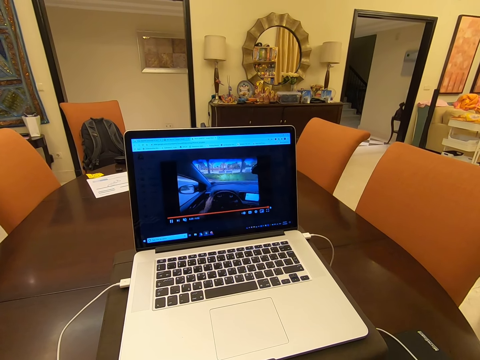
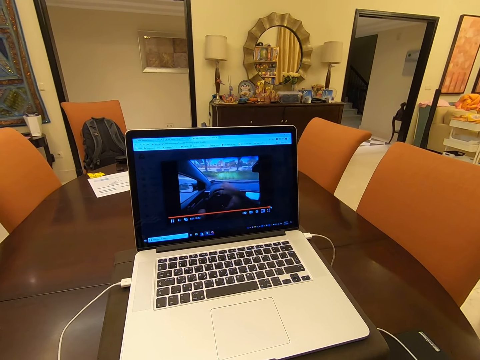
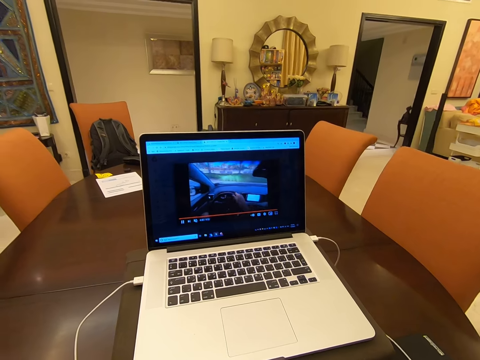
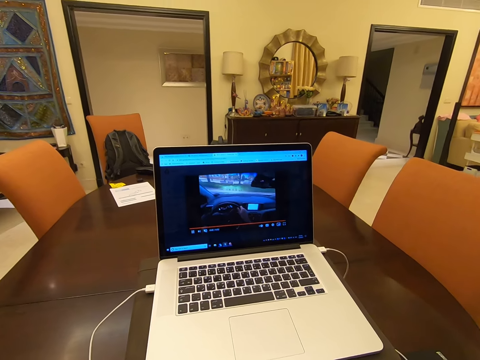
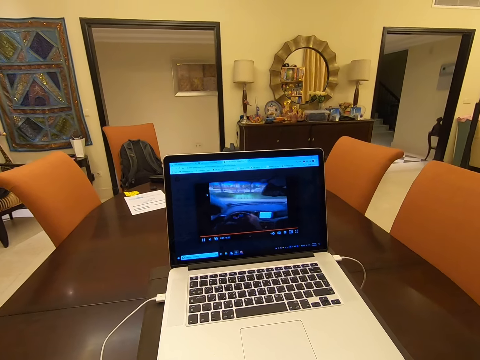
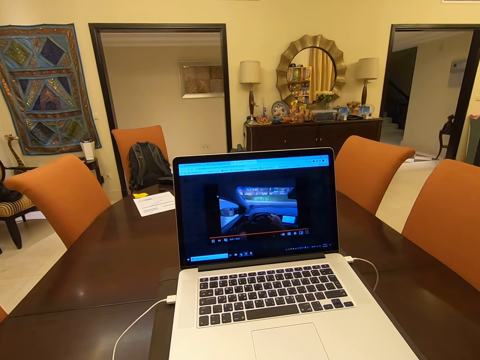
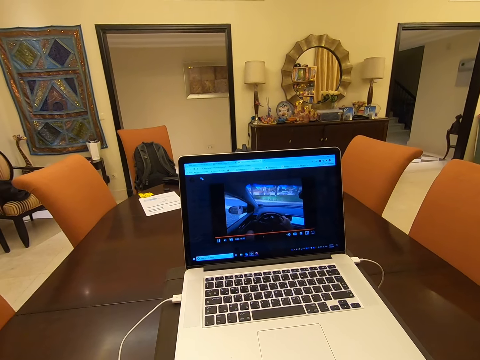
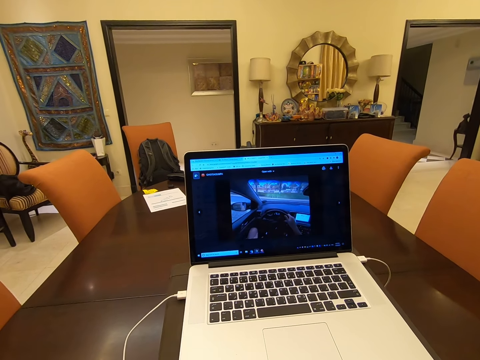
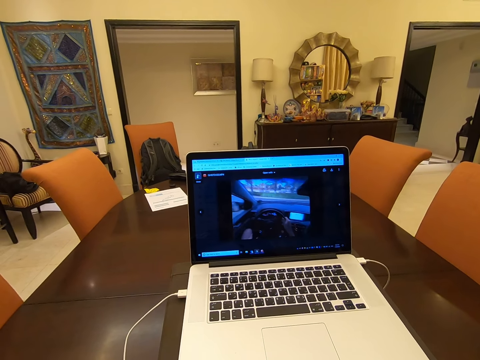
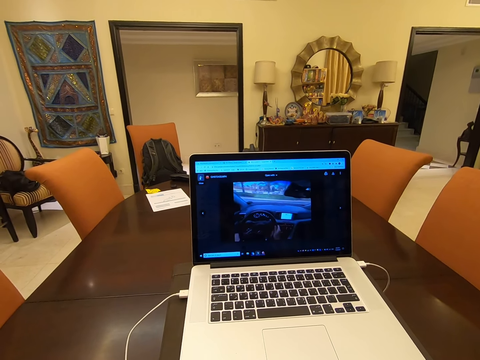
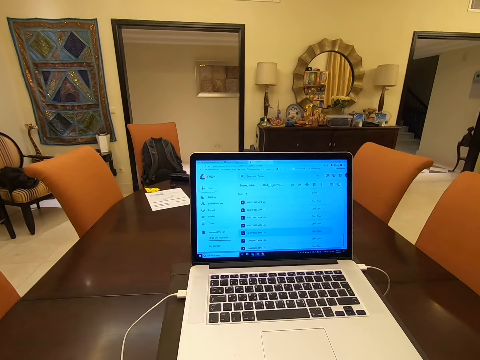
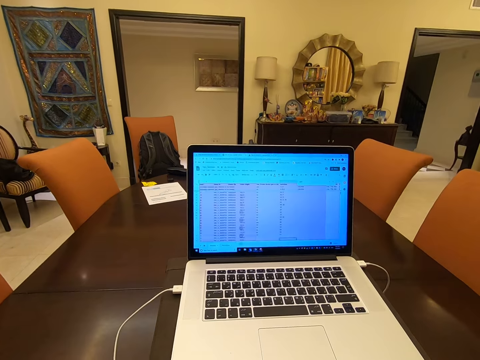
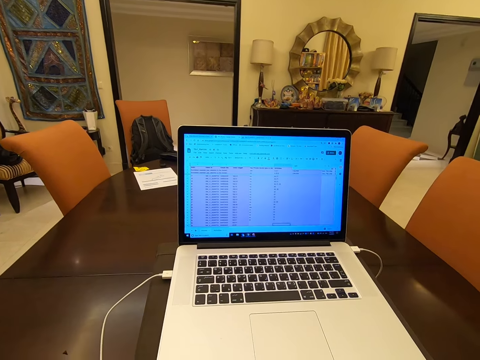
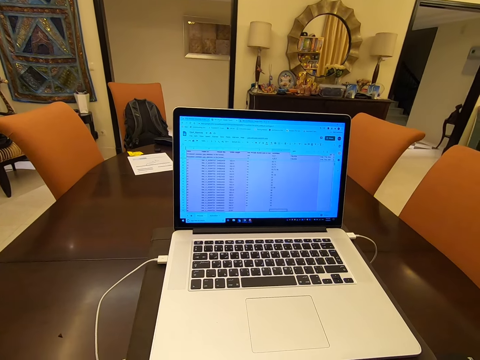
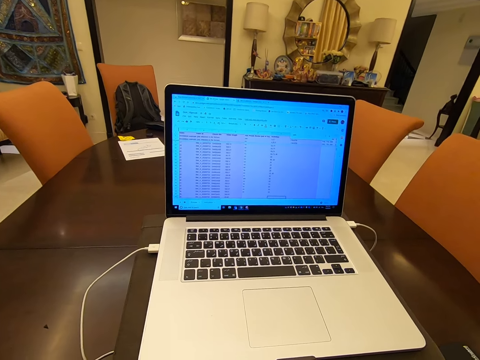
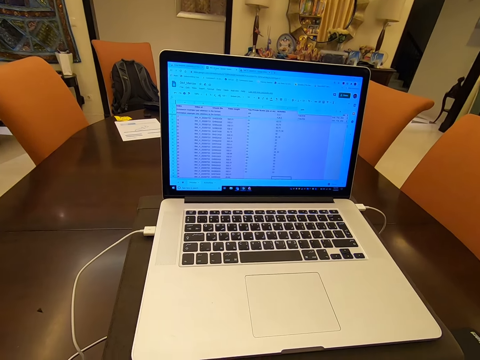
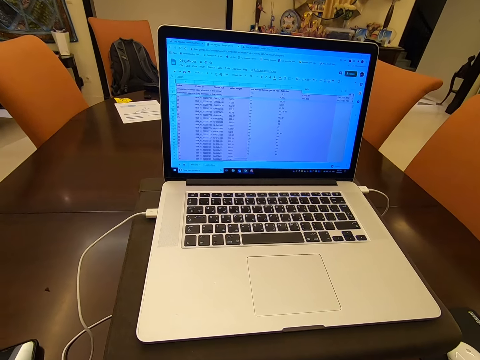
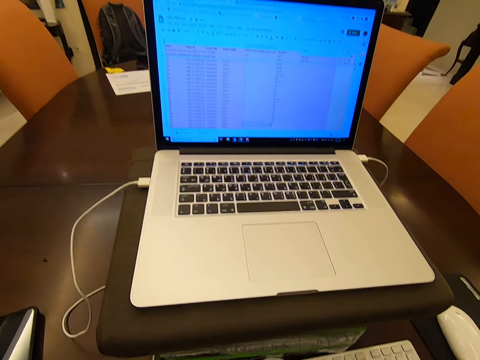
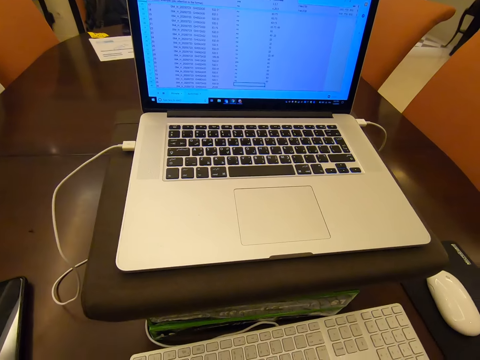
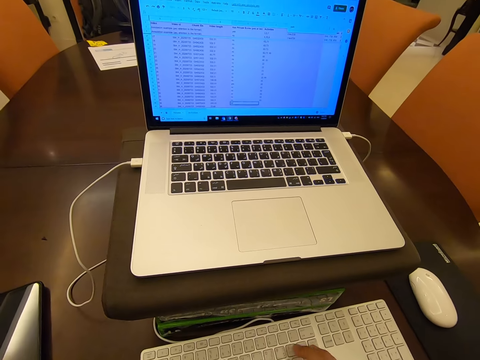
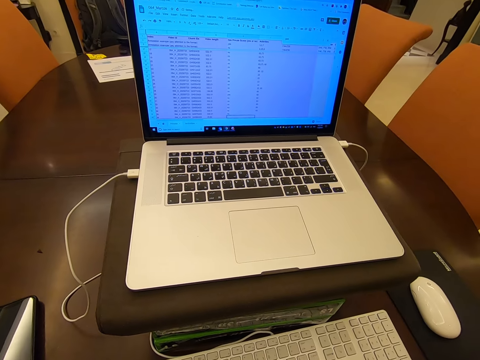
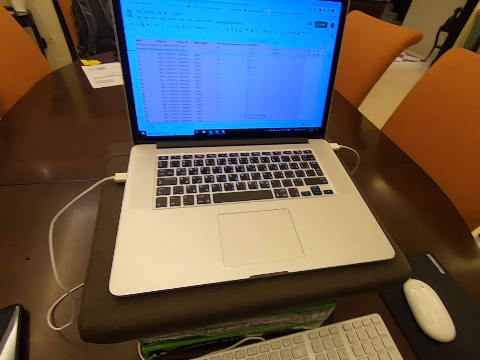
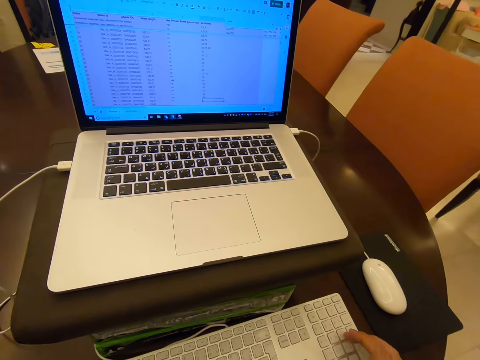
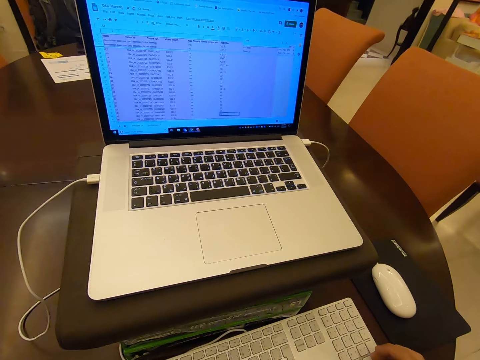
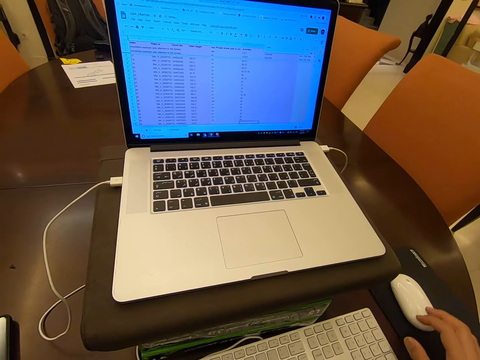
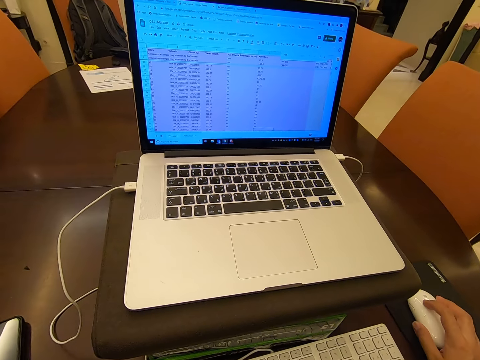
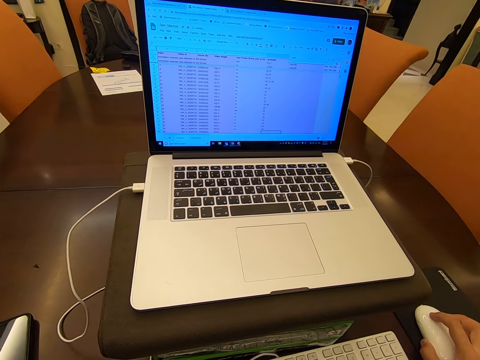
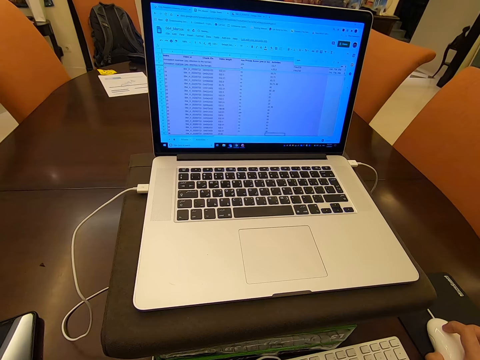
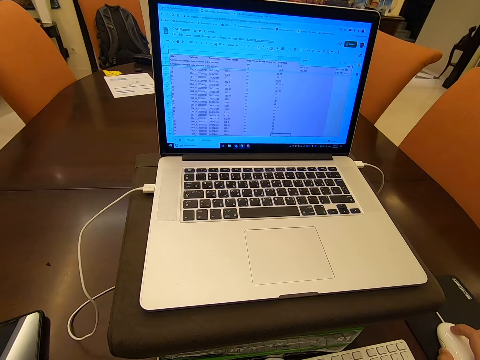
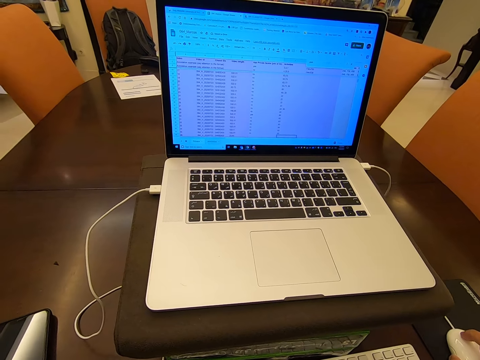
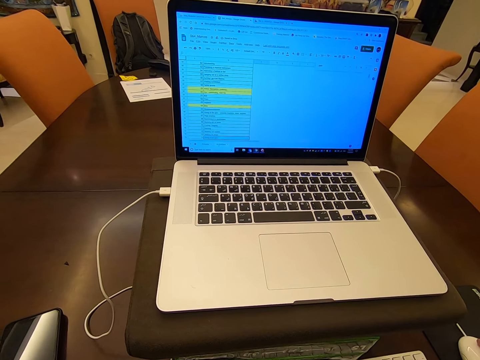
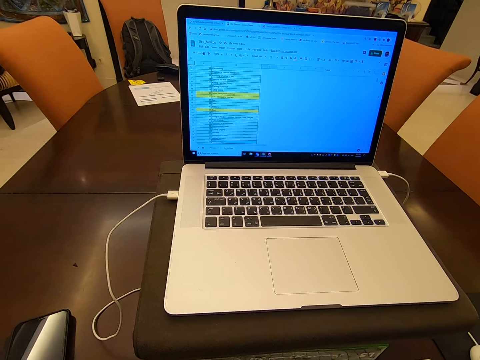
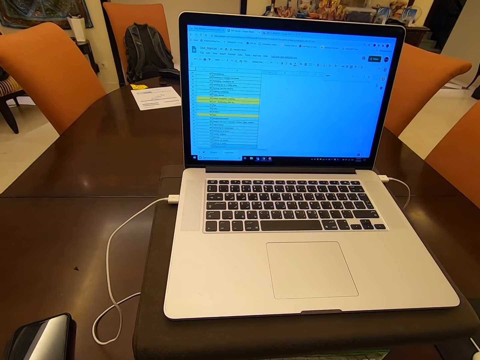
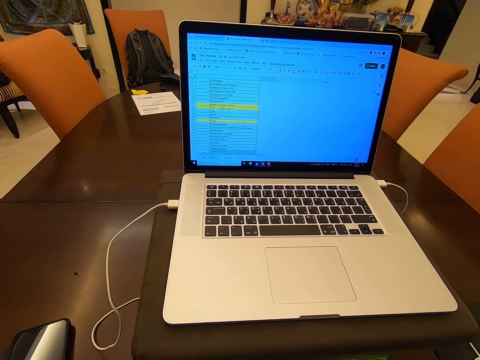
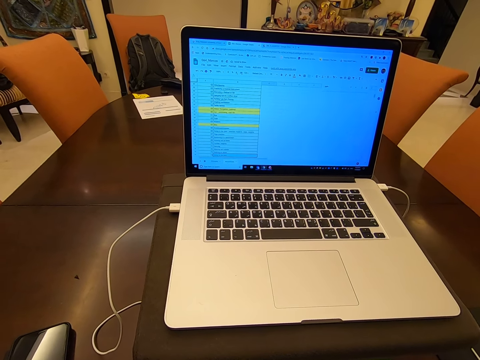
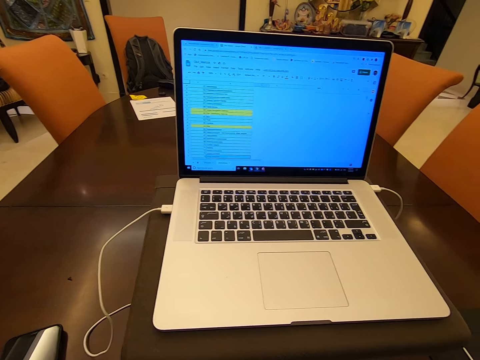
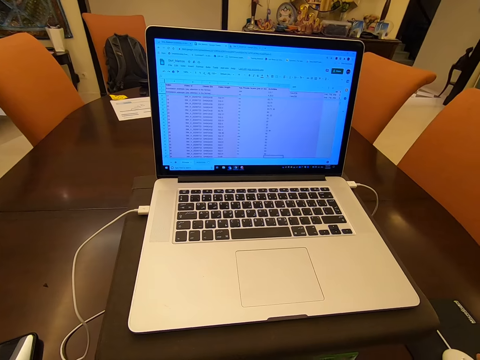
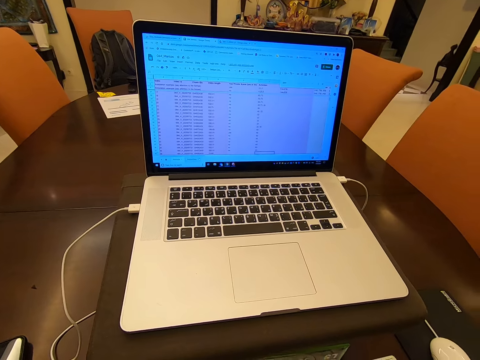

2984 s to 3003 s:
The camera wearer whispers. They talk while whispering. They type on the keyboard. They use the laptop. They scroll with the mouse.

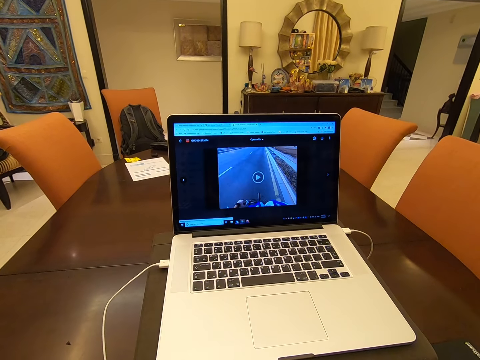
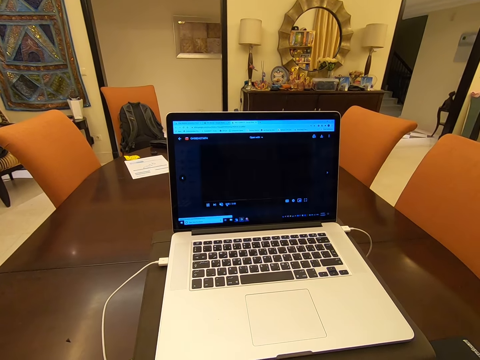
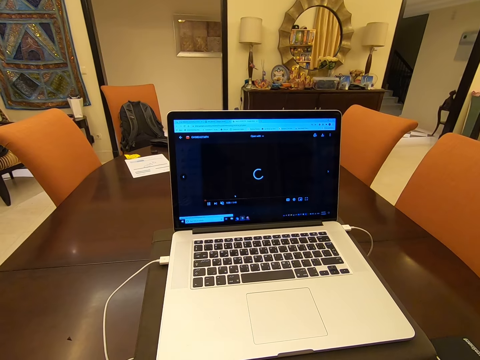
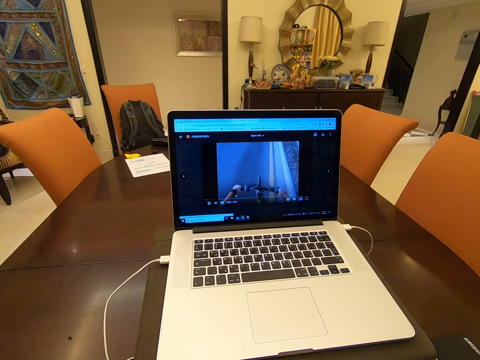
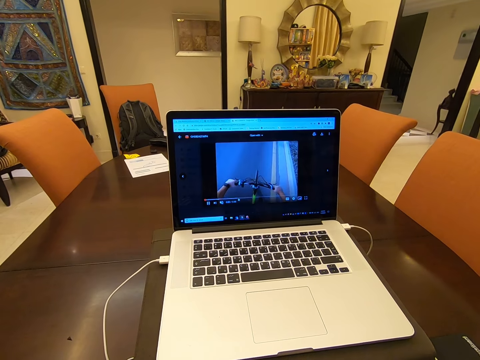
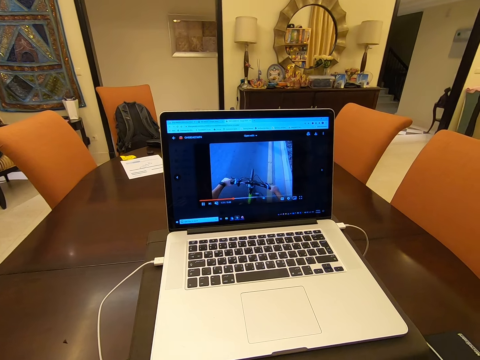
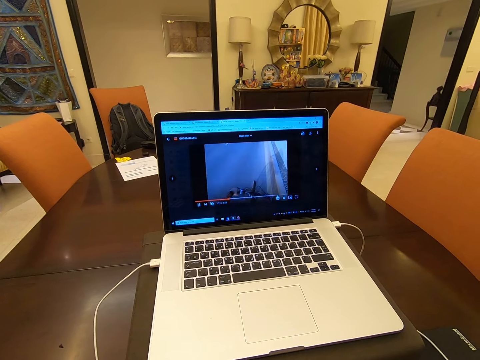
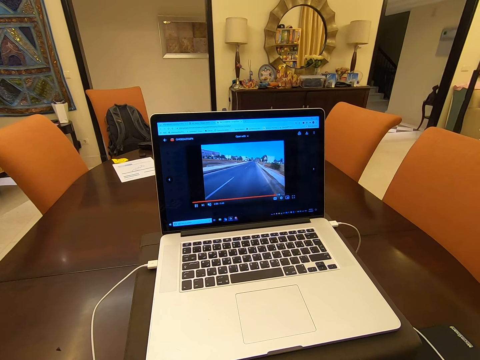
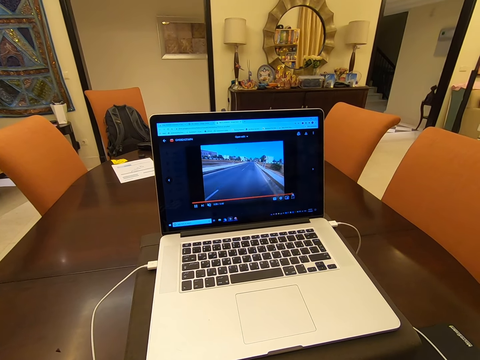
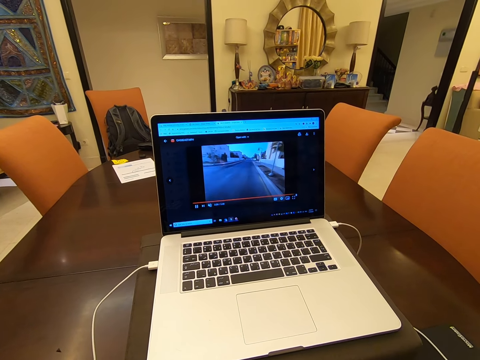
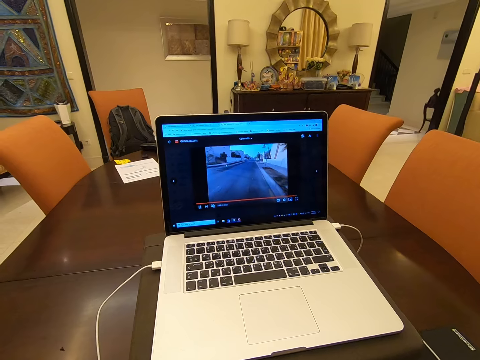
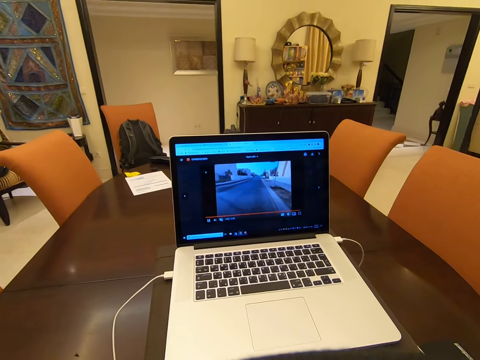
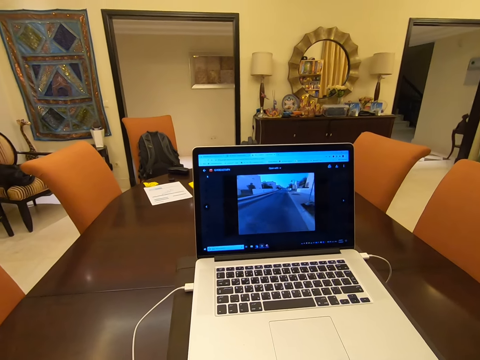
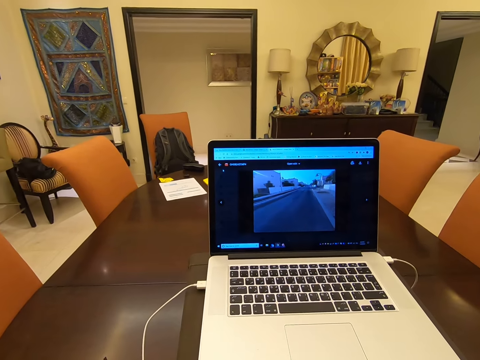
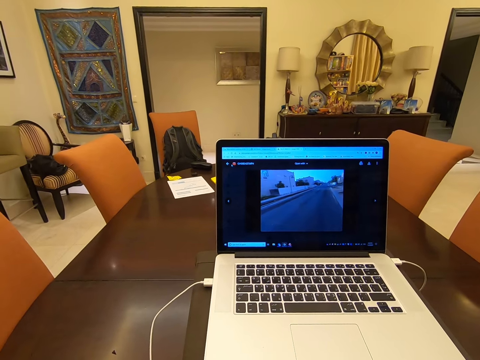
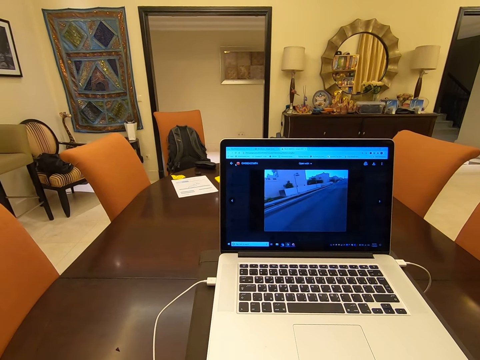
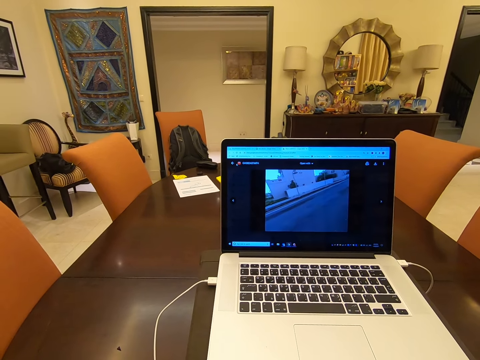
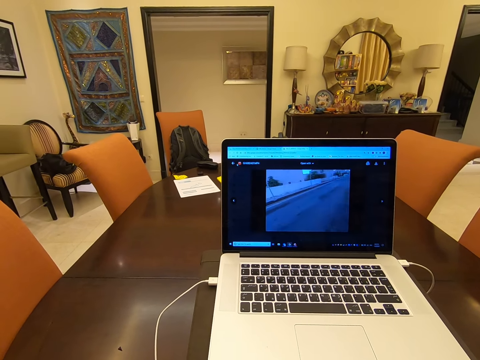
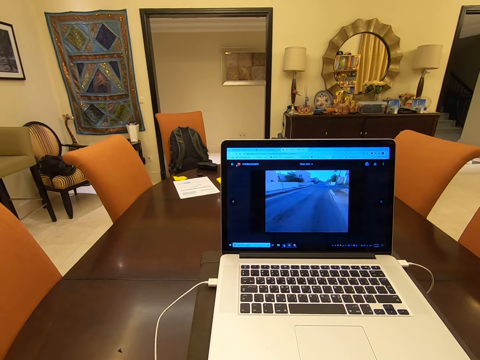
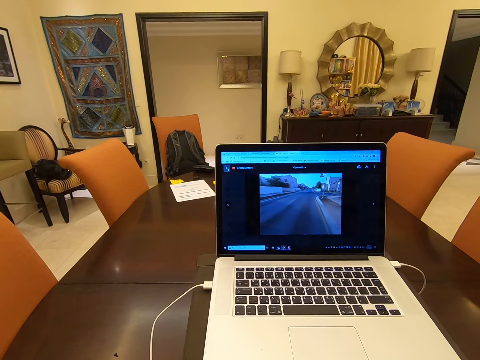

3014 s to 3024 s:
The camera wearer forwards the video. They whisper.
